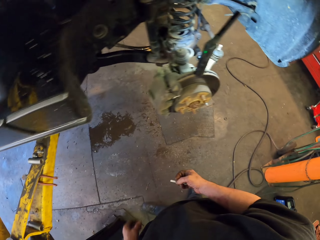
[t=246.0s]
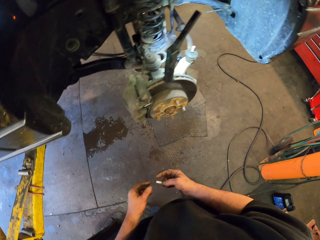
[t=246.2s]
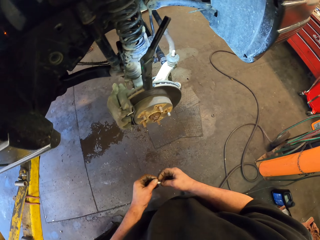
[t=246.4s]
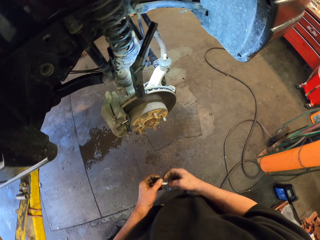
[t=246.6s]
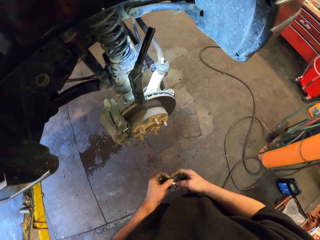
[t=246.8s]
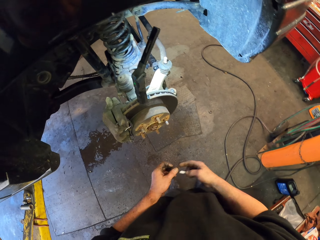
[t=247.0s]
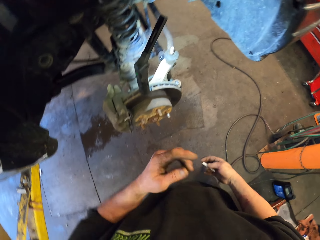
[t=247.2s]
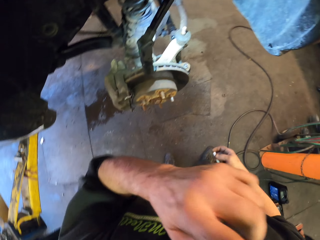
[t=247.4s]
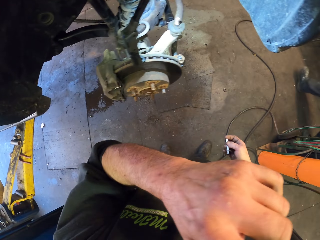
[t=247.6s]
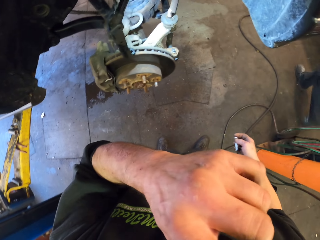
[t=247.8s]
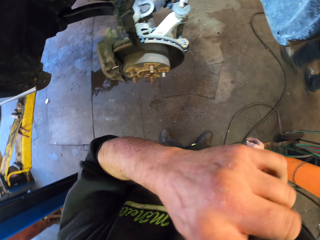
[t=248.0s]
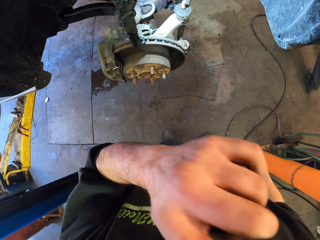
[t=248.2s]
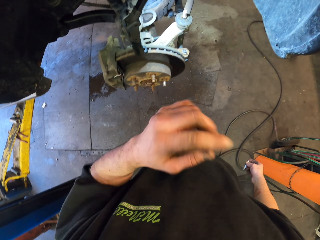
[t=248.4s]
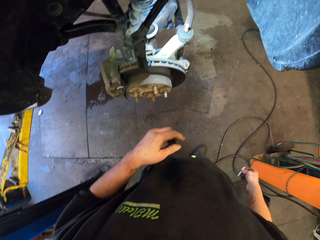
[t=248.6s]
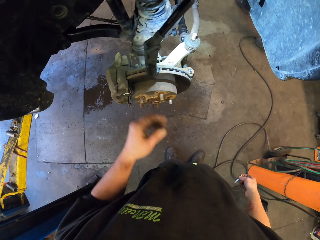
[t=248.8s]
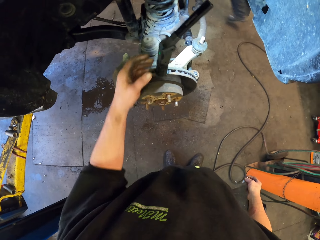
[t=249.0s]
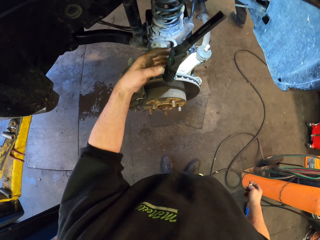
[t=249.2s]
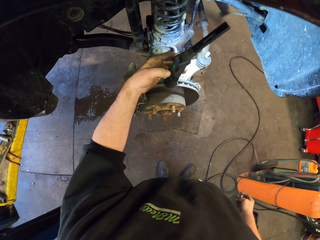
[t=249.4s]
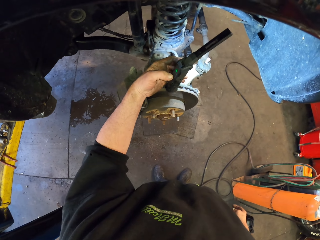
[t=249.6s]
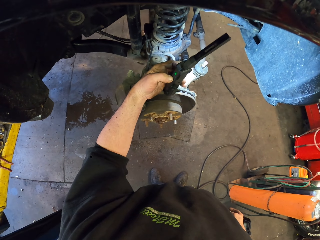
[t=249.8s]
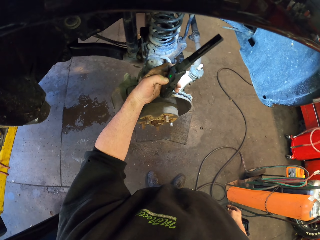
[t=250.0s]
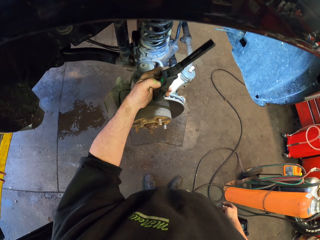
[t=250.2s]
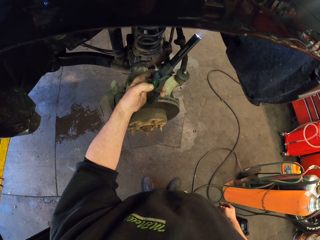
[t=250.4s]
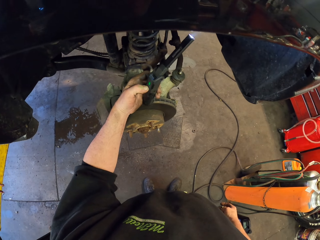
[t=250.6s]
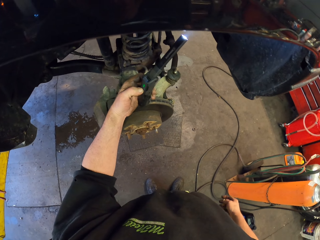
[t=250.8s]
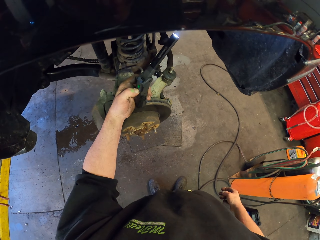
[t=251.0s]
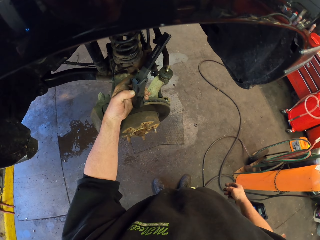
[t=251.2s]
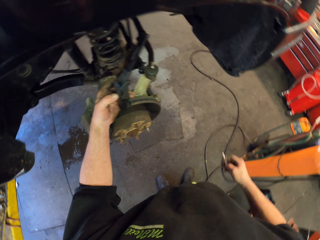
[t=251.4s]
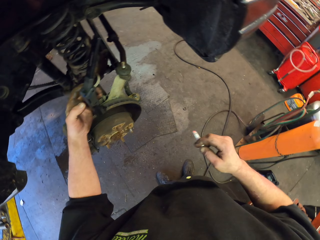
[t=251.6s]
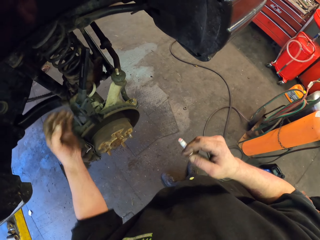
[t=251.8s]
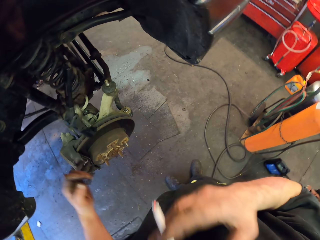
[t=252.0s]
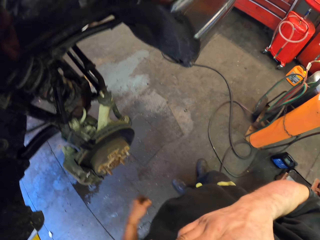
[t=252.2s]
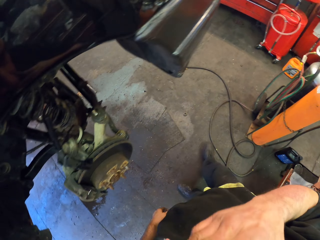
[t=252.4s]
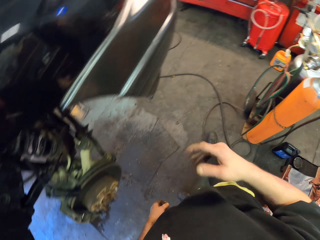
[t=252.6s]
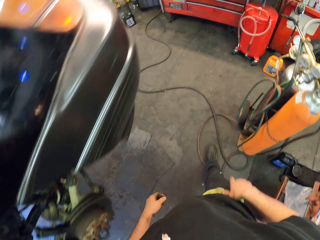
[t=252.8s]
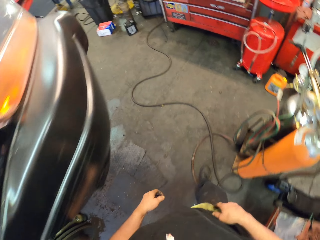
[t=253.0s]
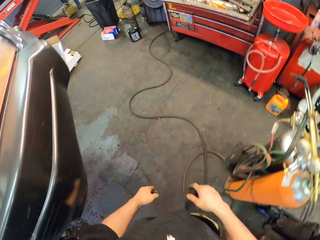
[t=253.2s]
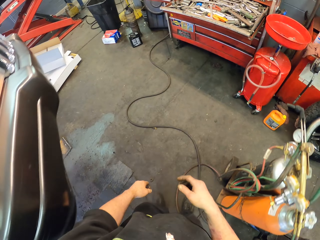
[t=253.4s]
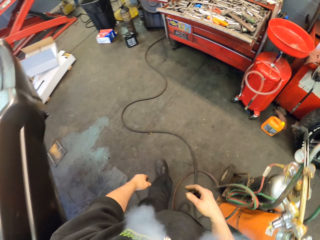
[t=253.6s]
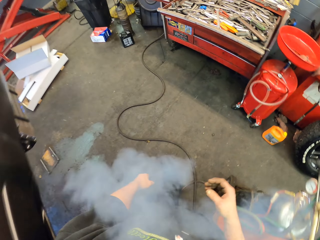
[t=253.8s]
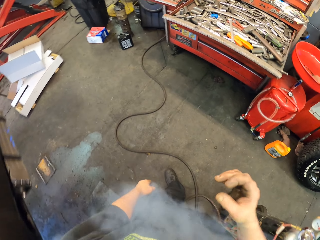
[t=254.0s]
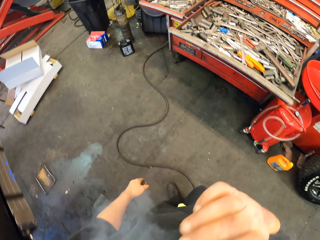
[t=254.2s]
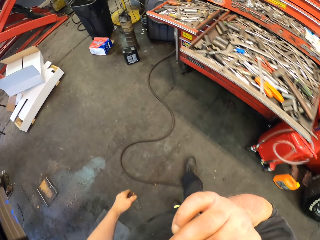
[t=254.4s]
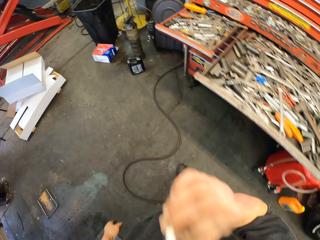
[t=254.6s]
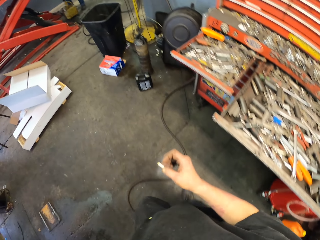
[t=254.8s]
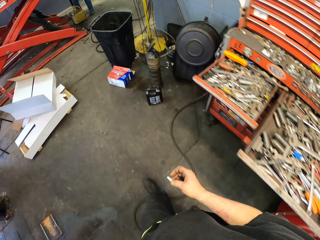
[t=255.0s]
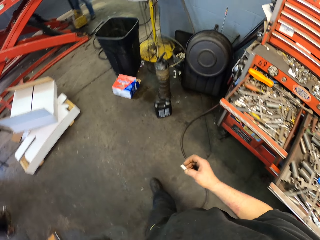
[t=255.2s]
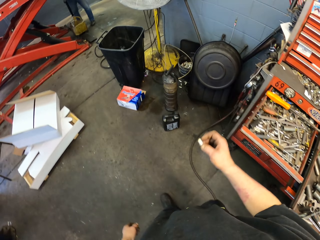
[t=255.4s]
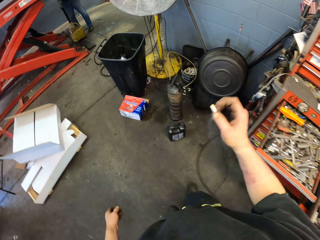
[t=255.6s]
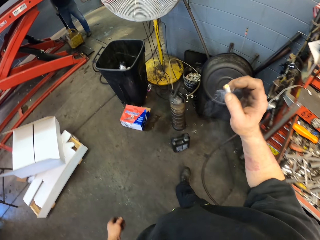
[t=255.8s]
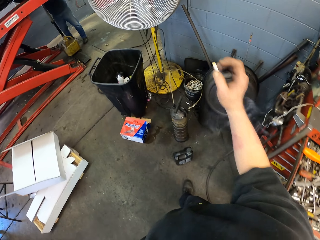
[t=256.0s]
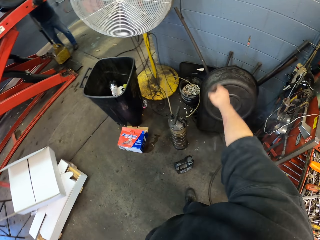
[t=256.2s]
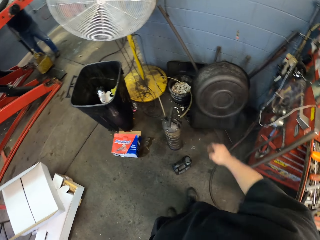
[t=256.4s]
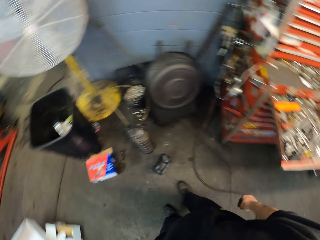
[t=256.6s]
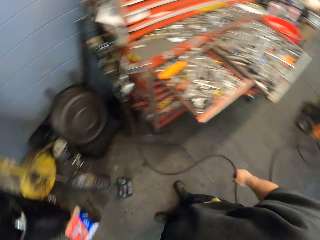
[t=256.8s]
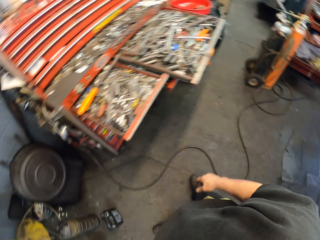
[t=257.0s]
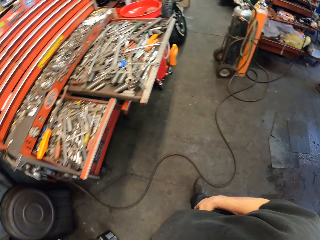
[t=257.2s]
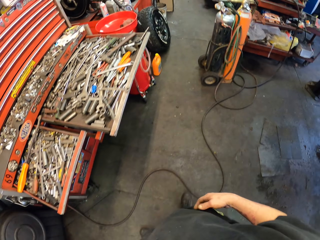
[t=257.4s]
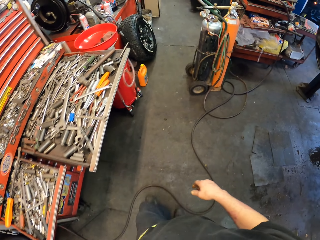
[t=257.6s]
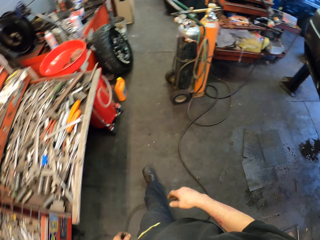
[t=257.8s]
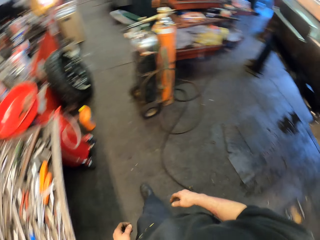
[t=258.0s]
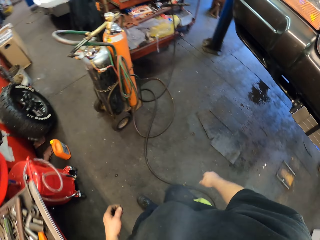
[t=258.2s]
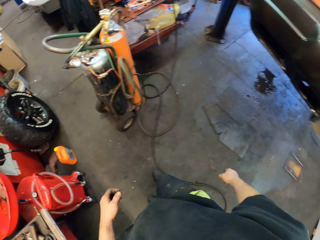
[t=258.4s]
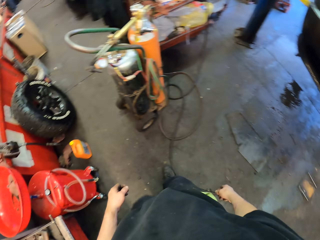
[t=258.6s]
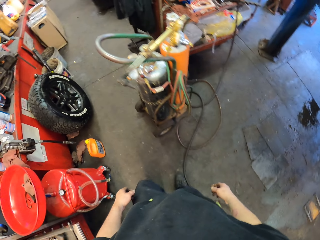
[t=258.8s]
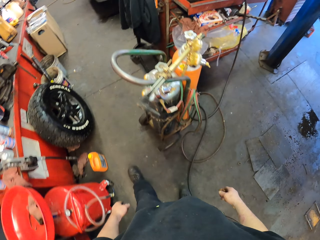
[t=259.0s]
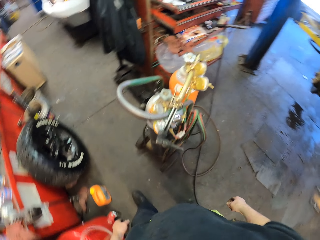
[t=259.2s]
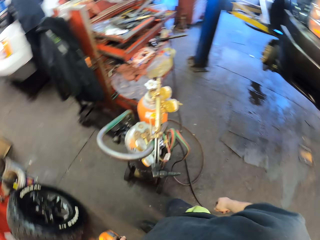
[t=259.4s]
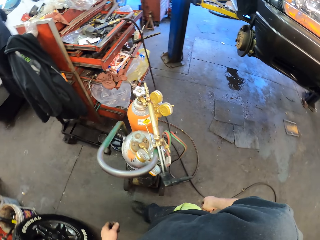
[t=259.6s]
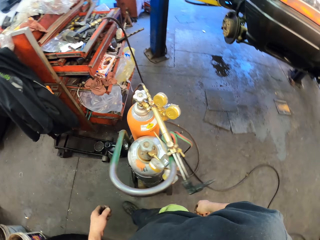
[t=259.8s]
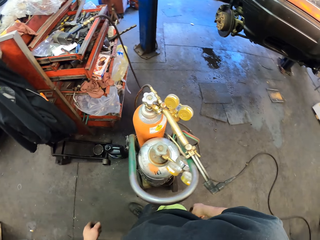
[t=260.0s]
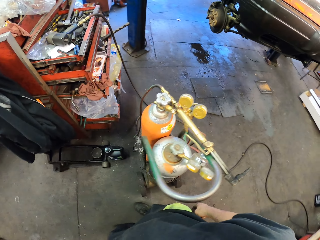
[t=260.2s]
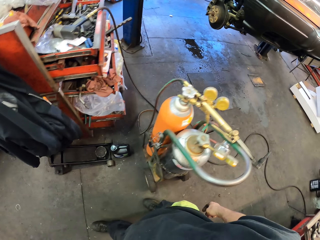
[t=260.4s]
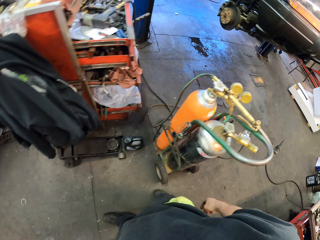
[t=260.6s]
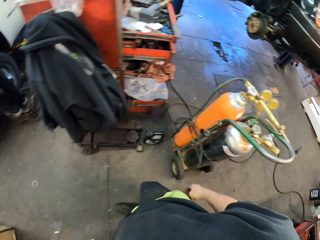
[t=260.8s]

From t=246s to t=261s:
The camera wearer takes the cigarette. He touches his face. He turns off the portable magnetic light. He puts the cigarette to his mouth. He walks around. He smokes the cigarette. He removes the cigarette from his mouth. He throws the cigarette into the dust bin. He walks around.

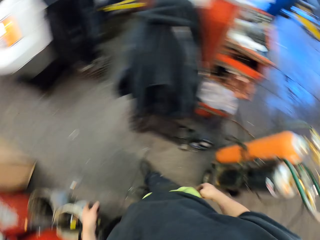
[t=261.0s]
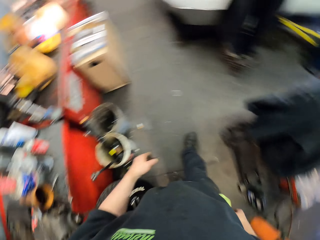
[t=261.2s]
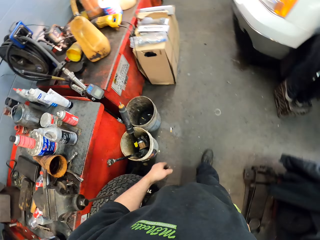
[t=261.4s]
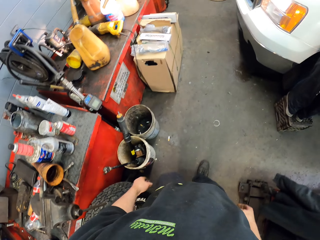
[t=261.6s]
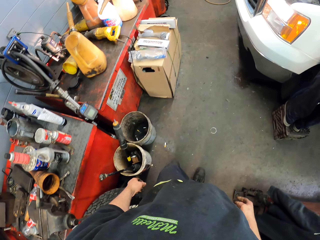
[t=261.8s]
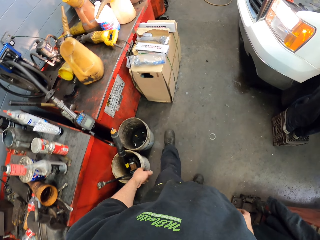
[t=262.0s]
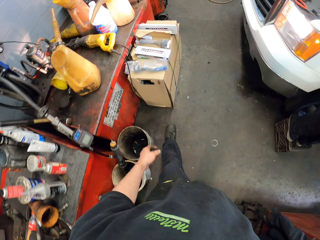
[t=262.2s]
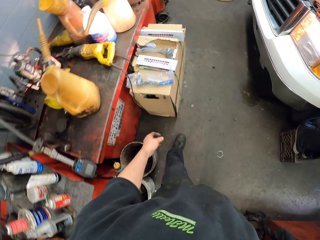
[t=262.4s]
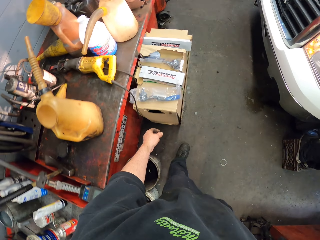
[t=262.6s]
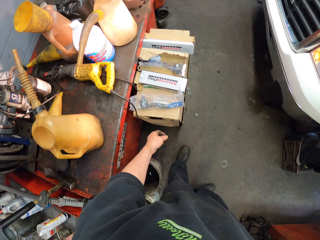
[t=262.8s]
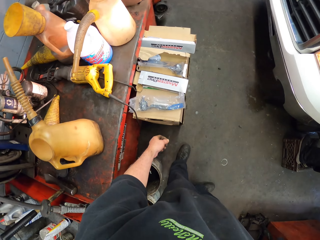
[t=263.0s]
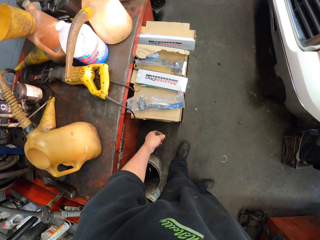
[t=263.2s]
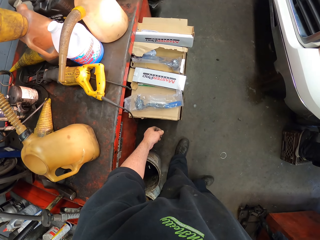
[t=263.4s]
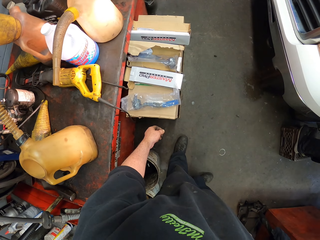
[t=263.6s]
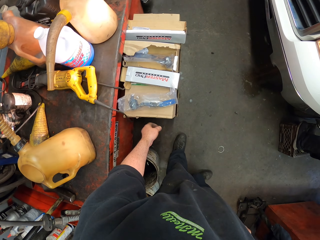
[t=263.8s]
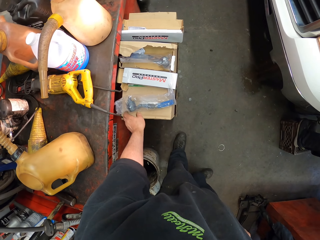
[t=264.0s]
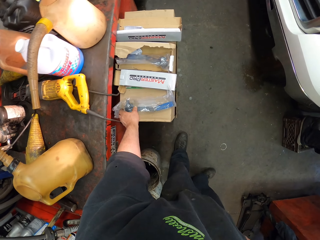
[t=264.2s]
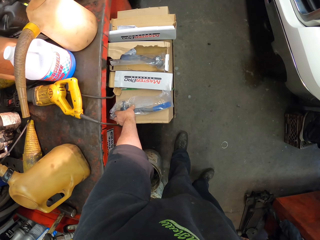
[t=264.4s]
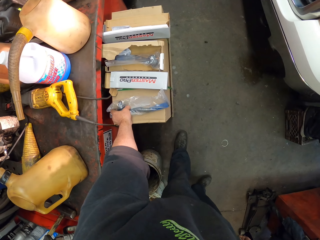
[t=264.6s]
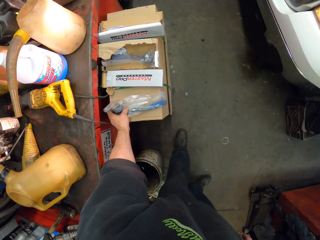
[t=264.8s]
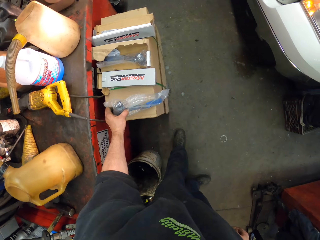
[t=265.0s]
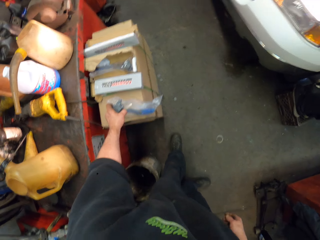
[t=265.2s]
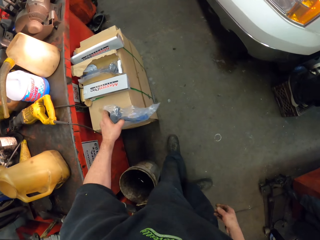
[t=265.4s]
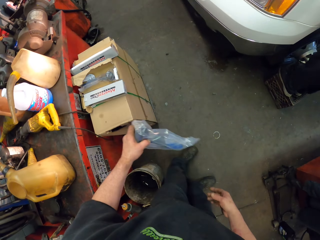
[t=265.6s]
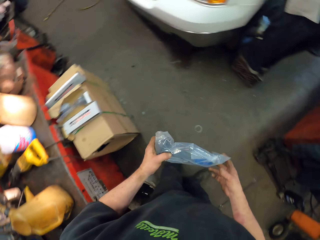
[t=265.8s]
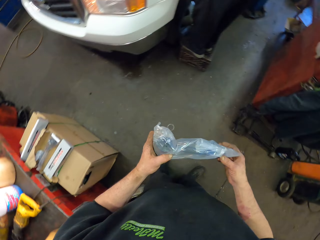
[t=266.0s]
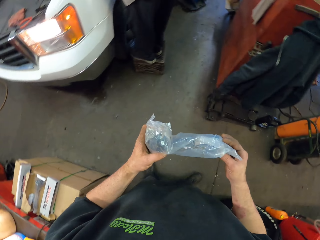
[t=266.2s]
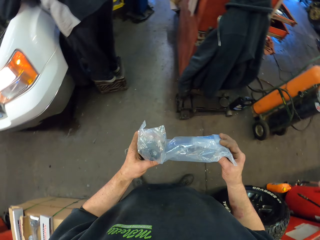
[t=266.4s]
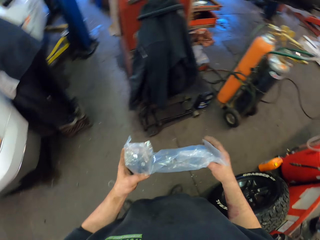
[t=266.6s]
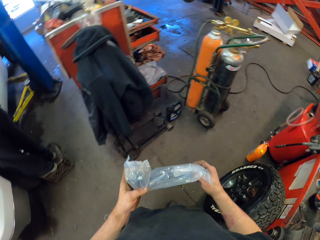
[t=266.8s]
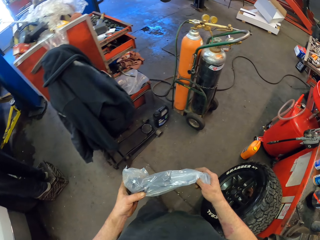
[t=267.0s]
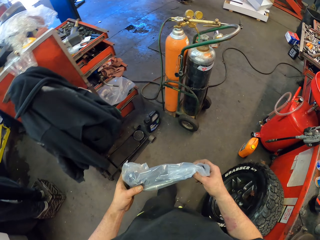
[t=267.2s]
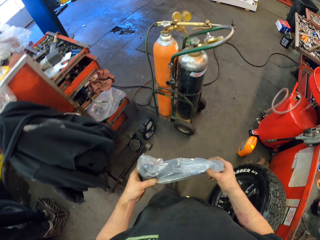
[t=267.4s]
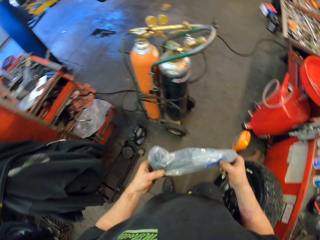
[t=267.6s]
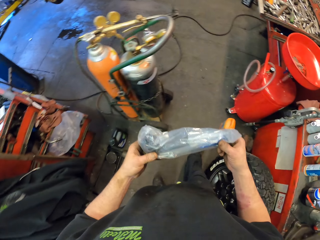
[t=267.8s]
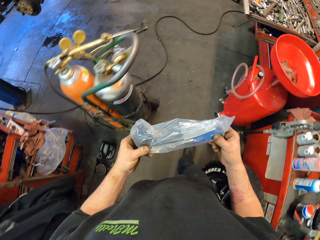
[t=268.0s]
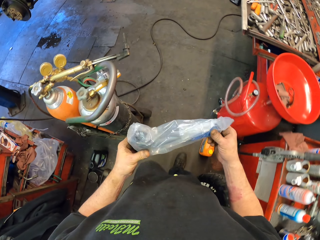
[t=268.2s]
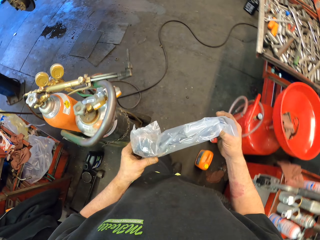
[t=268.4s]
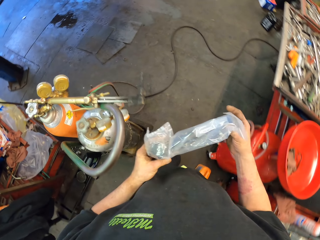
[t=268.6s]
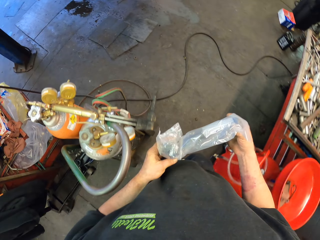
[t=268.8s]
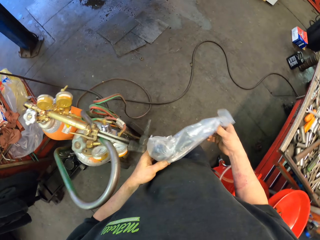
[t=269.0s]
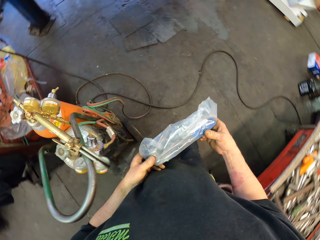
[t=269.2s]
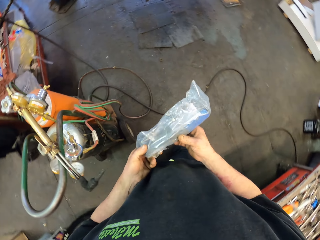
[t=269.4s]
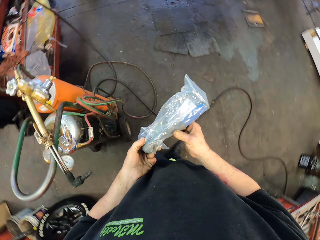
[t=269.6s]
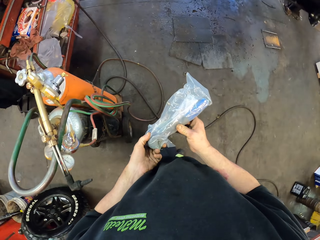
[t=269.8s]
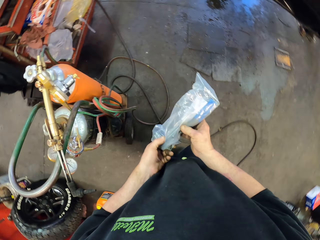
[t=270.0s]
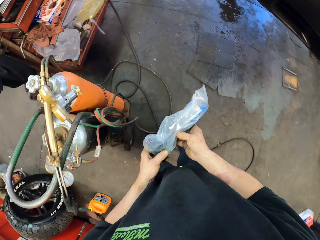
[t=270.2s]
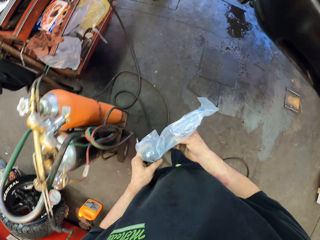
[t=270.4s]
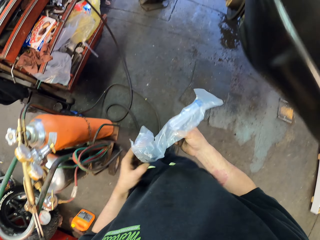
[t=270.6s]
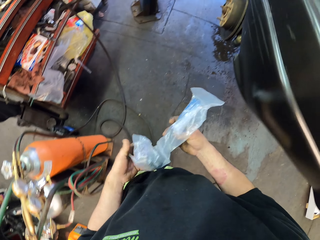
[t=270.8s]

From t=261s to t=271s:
The camera wearer takes a suspension ball joint. They walk around.
